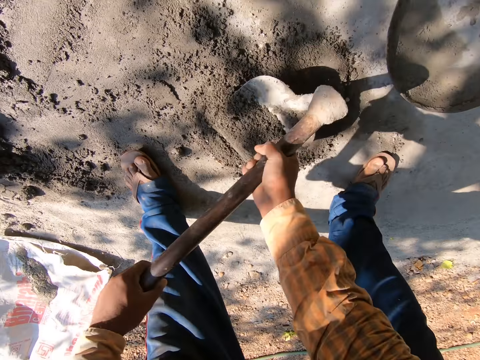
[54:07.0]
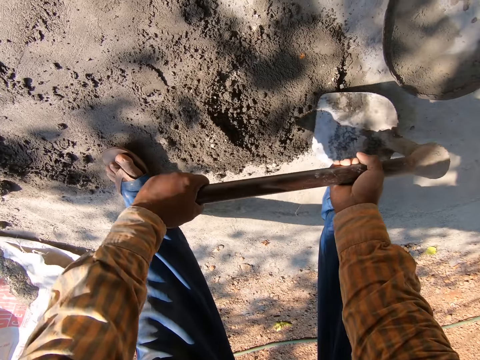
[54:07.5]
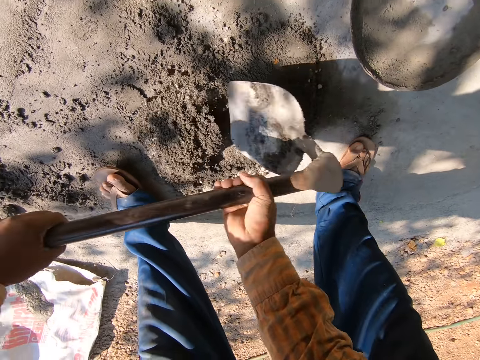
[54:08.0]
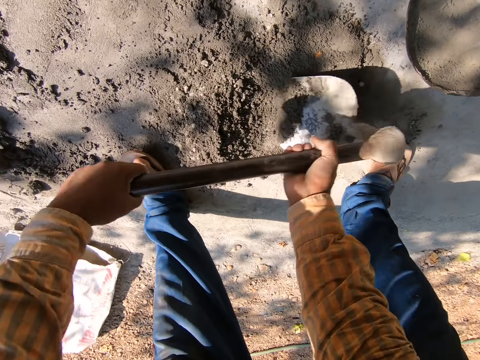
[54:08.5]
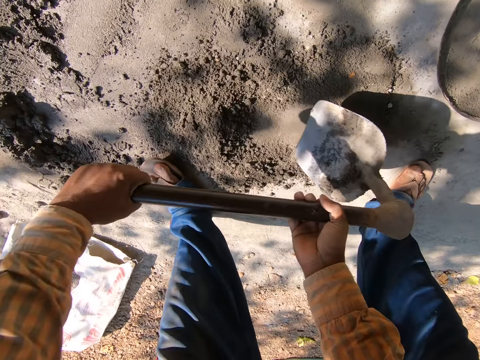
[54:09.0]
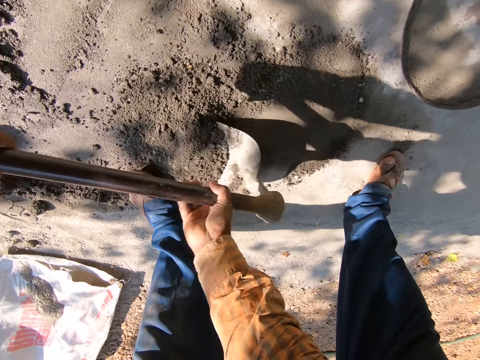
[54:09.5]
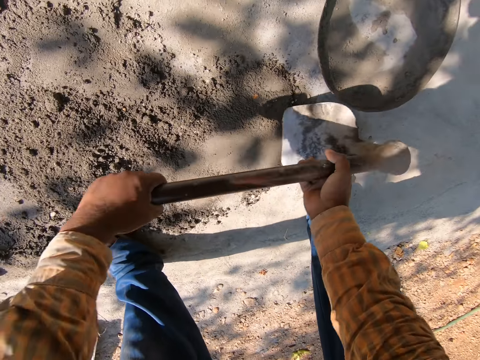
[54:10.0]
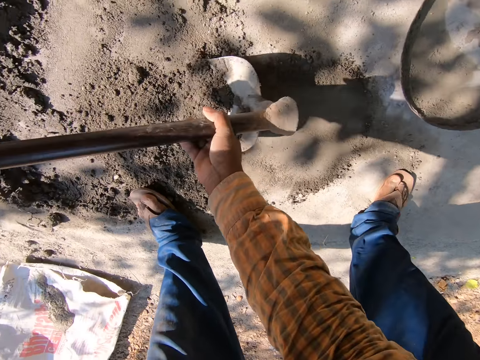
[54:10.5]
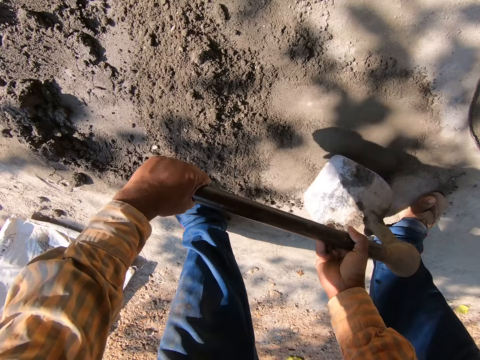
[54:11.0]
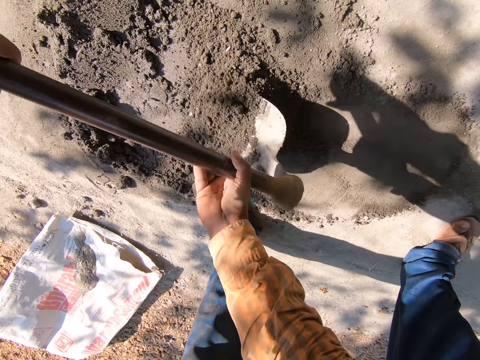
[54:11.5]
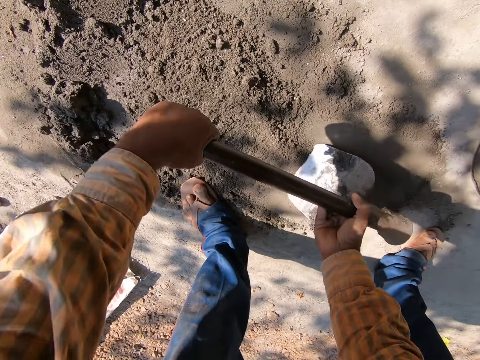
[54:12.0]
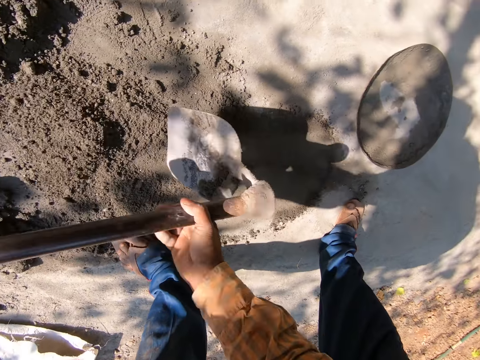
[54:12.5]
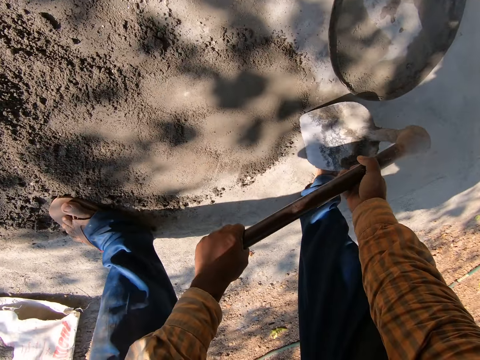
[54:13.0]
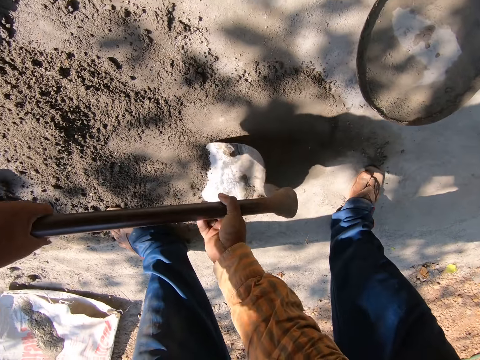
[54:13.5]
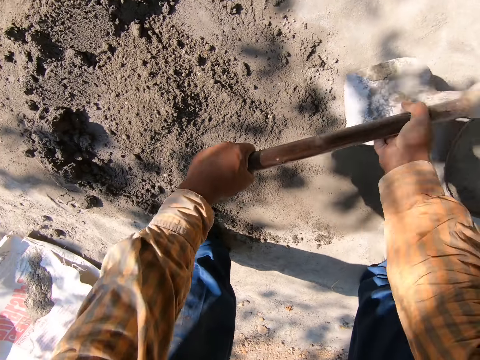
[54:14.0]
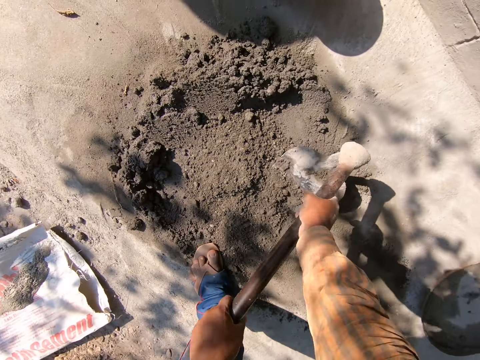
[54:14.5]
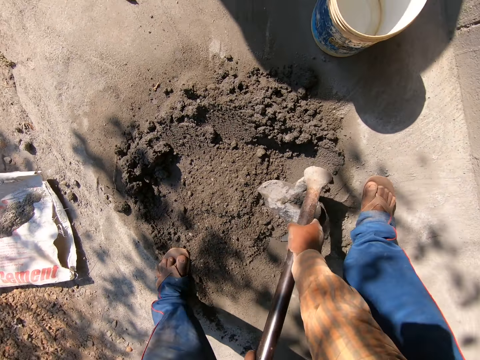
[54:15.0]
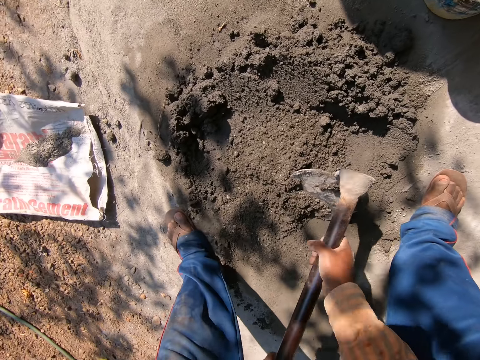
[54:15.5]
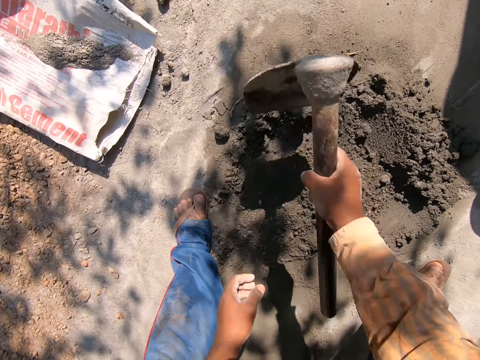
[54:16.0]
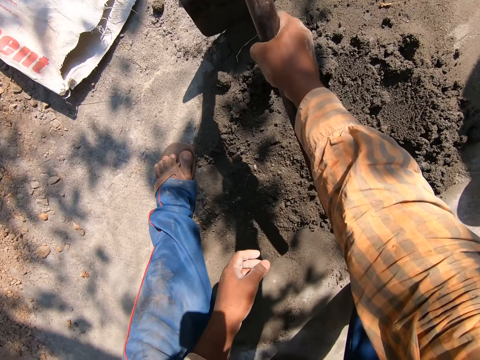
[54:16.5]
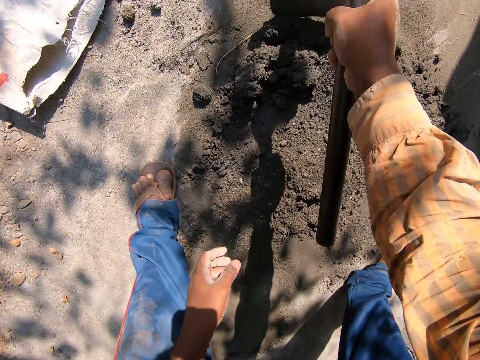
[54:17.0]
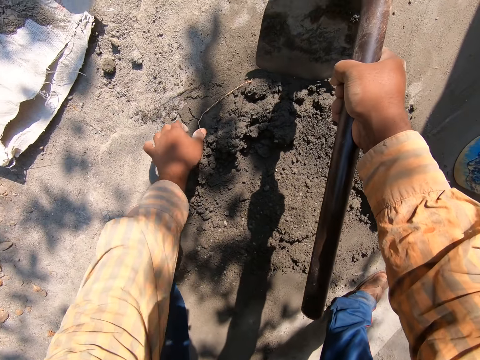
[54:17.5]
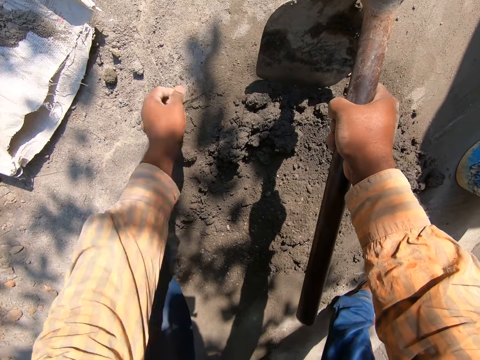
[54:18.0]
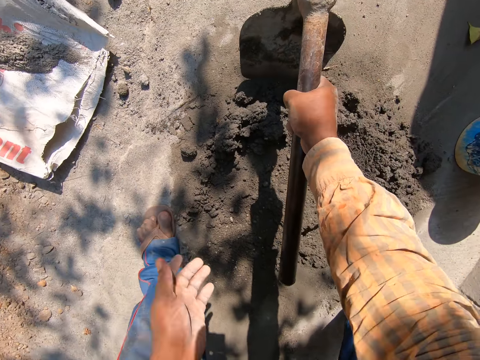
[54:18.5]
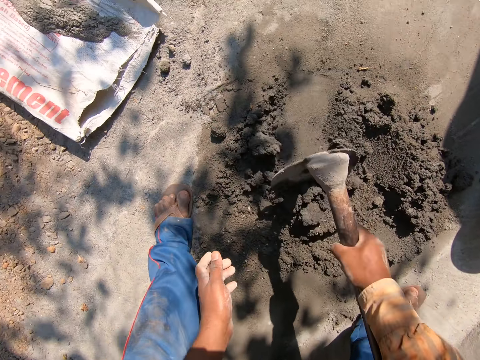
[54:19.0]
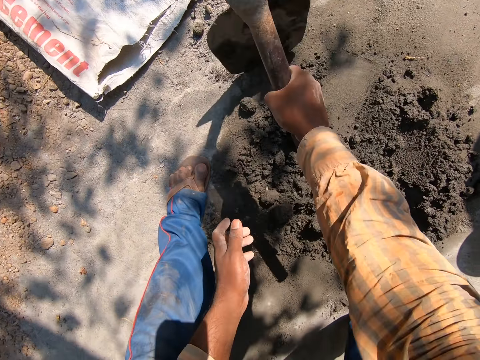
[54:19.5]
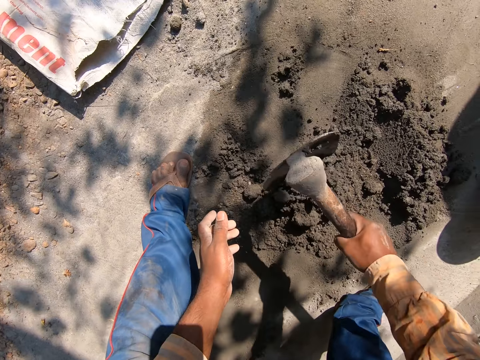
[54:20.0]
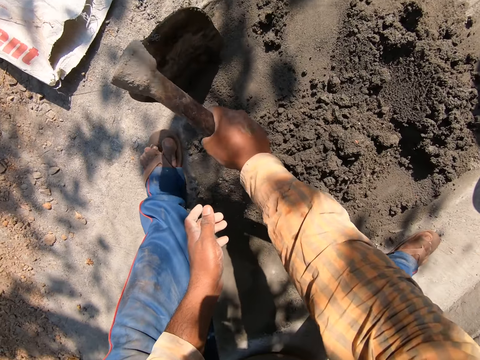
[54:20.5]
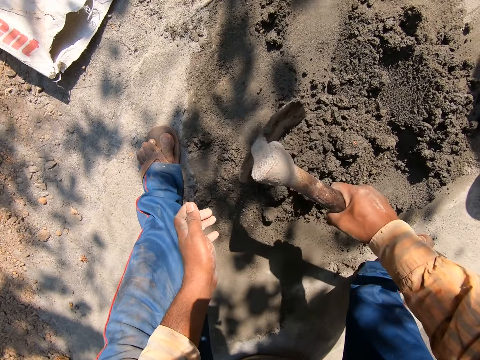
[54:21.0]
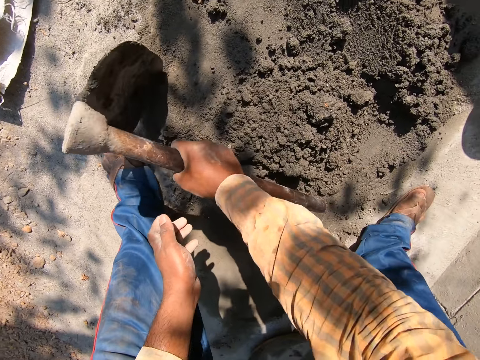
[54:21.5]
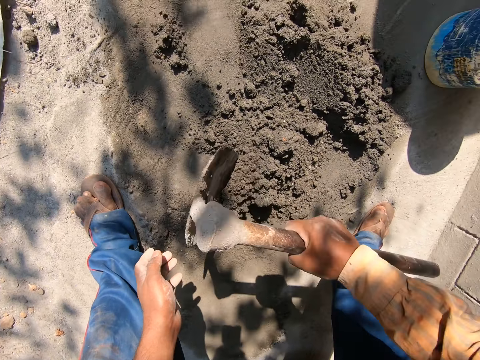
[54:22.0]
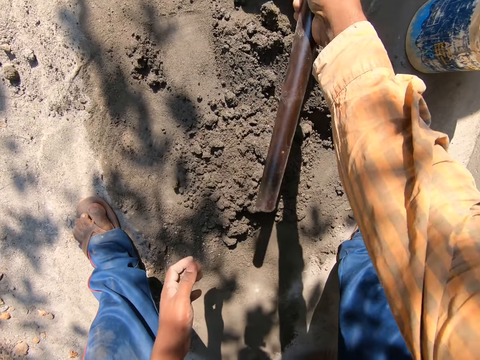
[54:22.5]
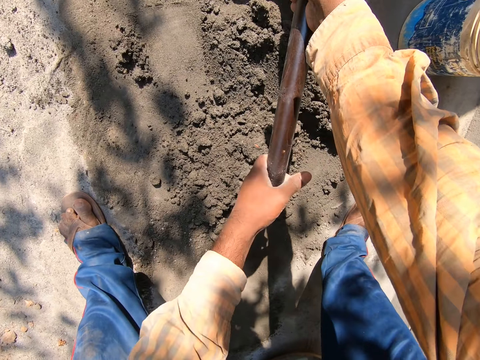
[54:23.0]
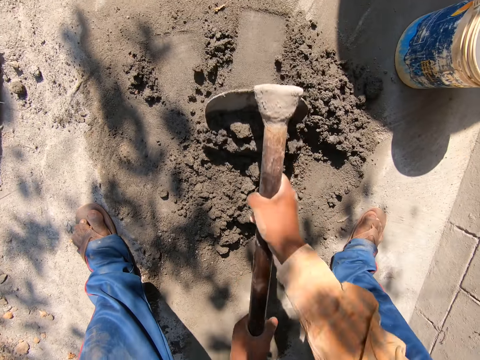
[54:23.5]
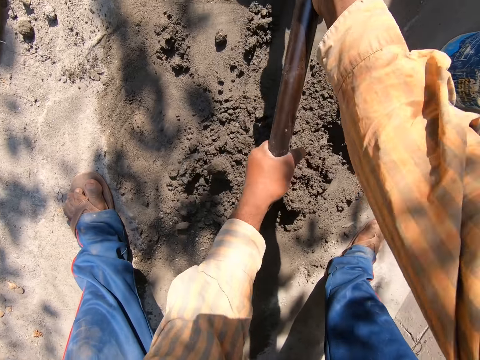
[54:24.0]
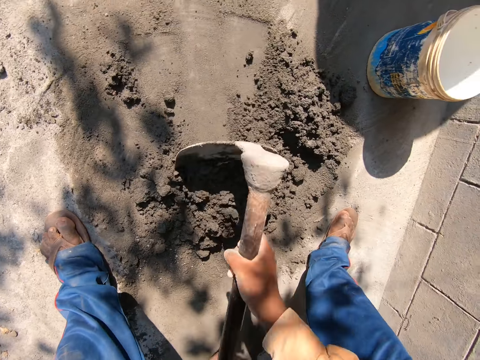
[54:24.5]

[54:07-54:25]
The camera wearer moves the mixture of sand and cement with a shovel or hoe. He picks up a weed stalk on the floor with his left hand. He scrapes mortar on the floor with the hoe in his right hand. He throws the dirt. He mixes the soil with the hoe.

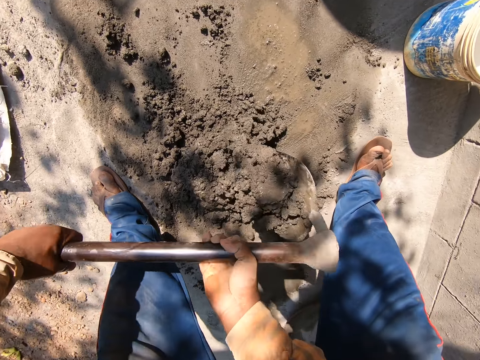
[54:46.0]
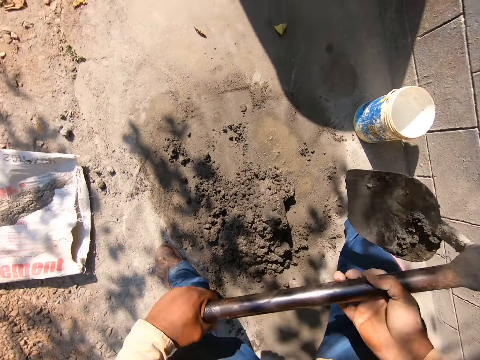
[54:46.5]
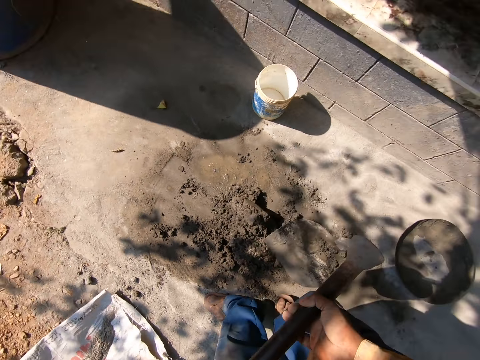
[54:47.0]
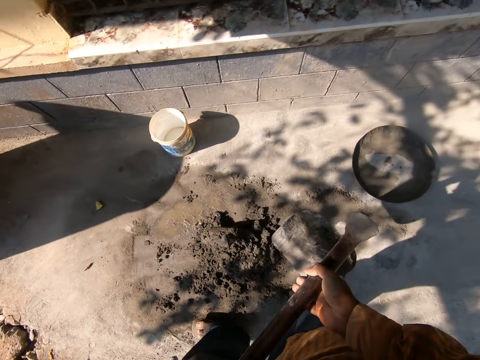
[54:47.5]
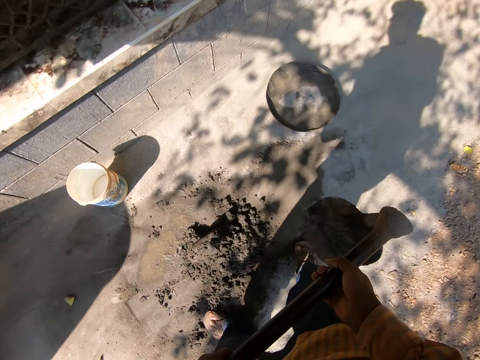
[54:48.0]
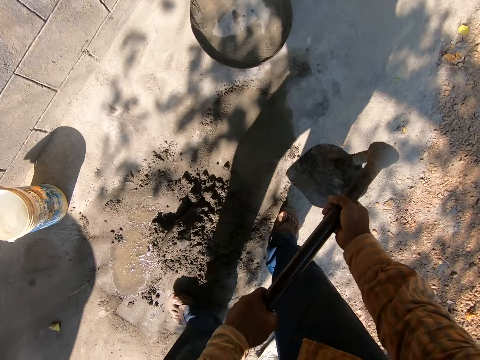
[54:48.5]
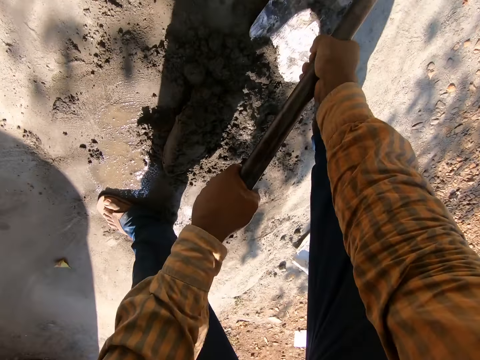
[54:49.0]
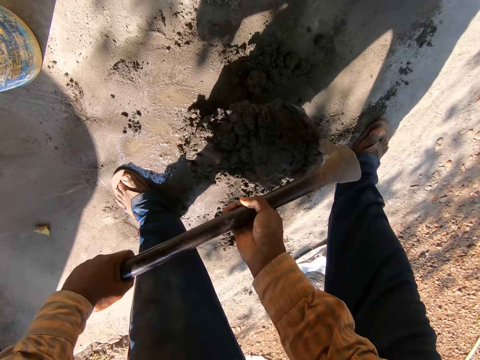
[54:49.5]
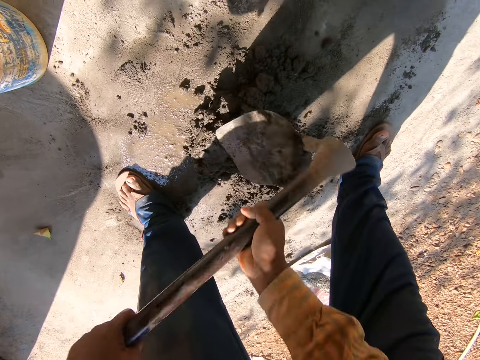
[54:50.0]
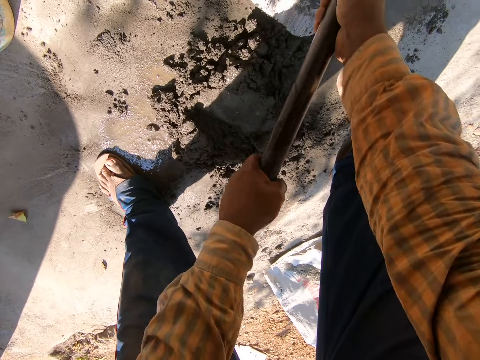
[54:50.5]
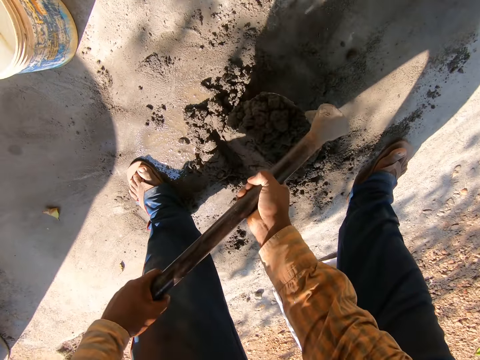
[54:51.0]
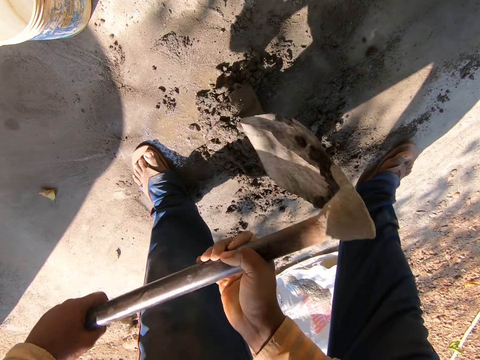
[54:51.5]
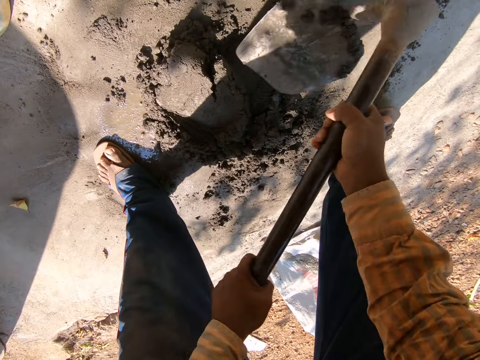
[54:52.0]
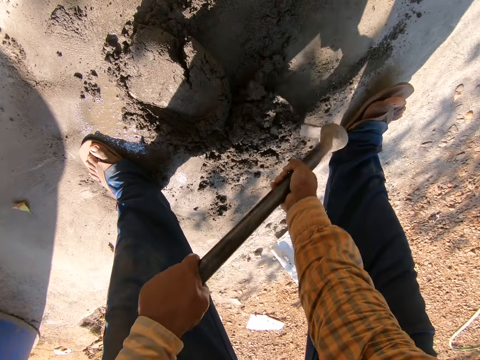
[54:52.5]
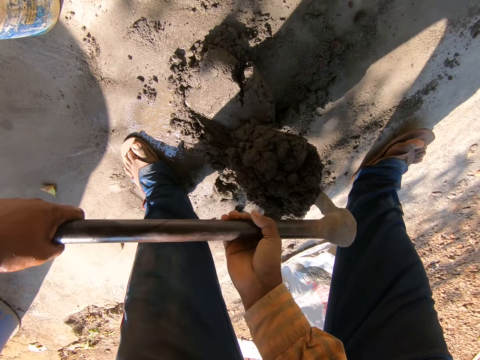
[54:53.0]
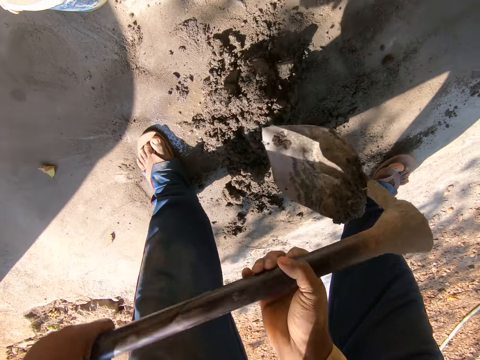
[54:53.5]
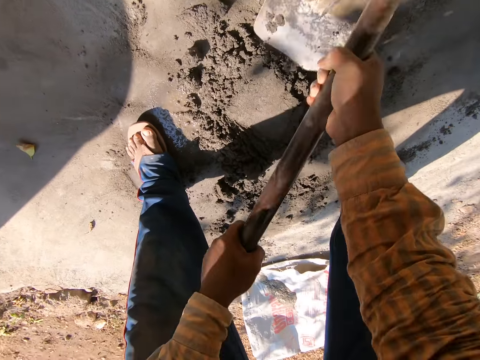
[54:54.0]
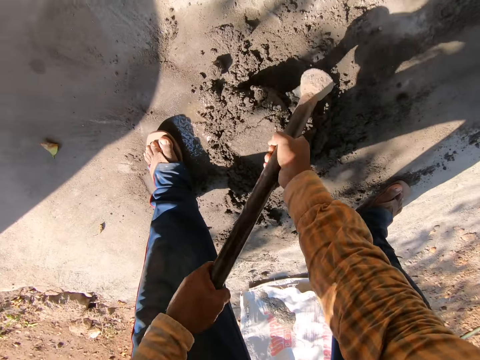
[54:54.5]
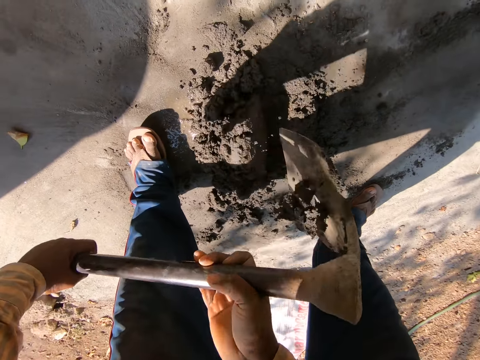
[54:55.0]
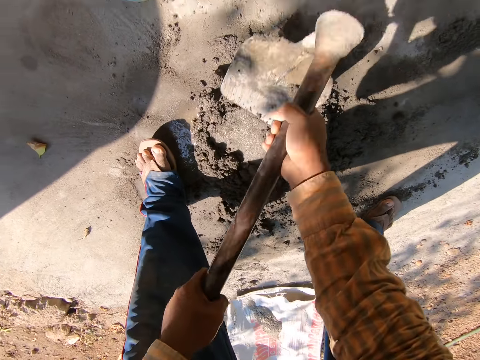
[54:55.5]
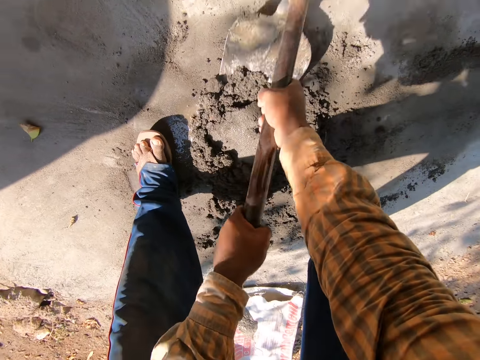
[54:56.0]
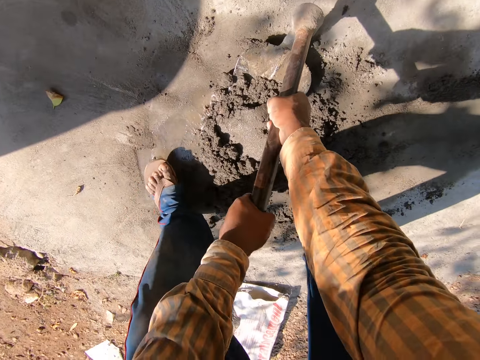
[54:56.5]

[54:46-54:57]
The camera wearer looks around the compound. They mix the soil with the hoe.
